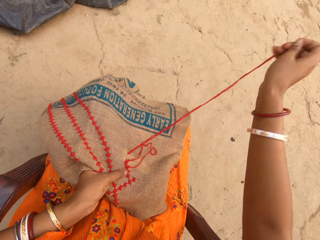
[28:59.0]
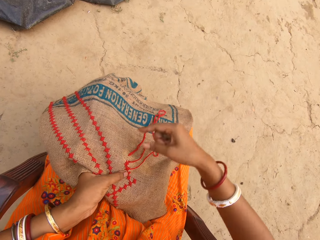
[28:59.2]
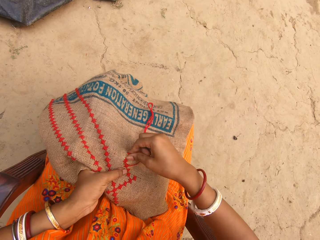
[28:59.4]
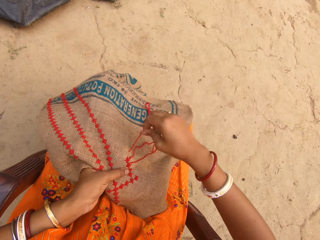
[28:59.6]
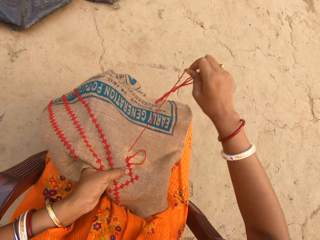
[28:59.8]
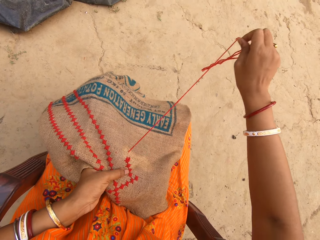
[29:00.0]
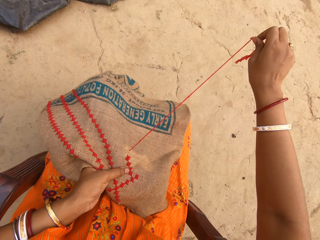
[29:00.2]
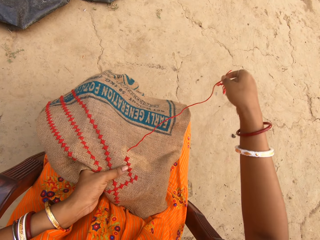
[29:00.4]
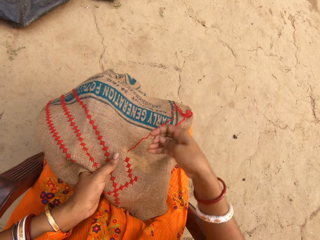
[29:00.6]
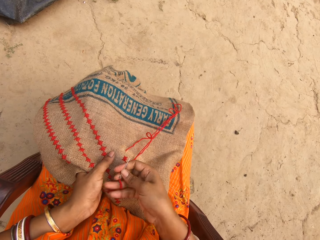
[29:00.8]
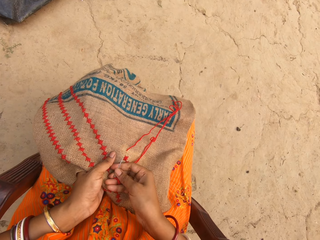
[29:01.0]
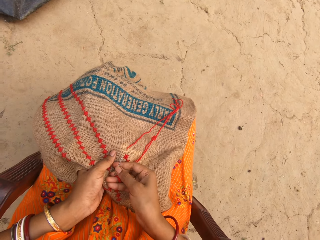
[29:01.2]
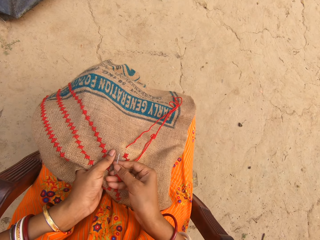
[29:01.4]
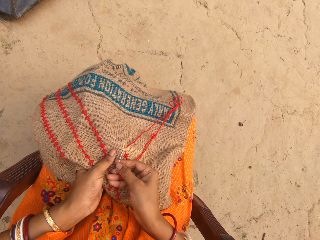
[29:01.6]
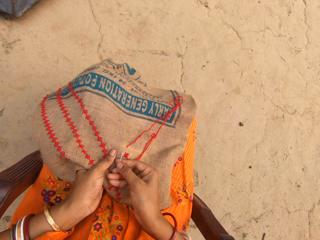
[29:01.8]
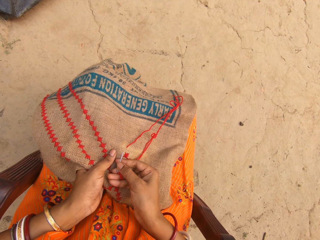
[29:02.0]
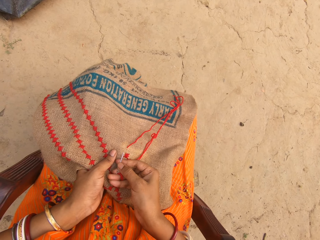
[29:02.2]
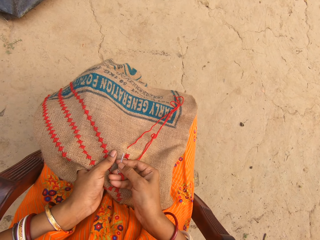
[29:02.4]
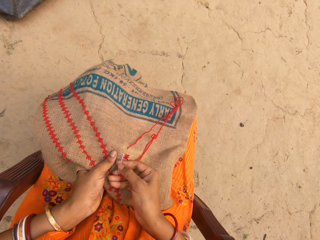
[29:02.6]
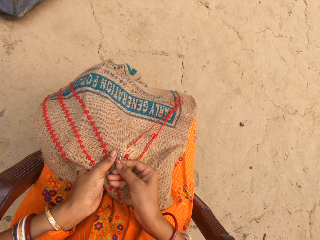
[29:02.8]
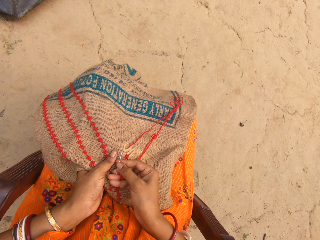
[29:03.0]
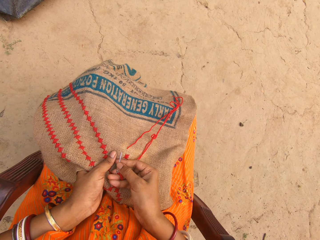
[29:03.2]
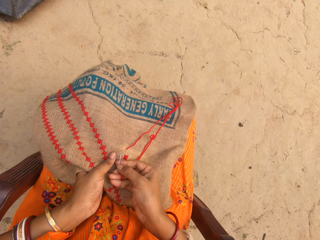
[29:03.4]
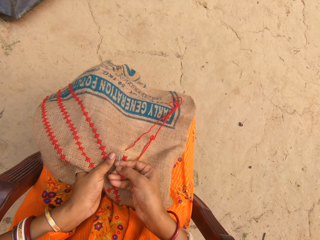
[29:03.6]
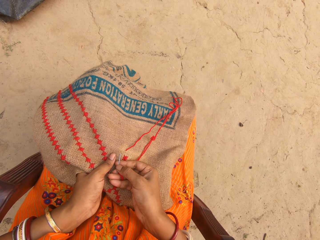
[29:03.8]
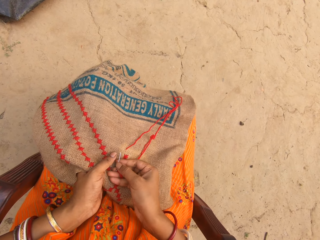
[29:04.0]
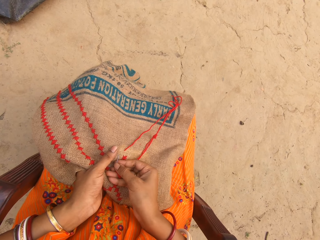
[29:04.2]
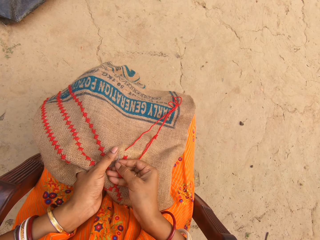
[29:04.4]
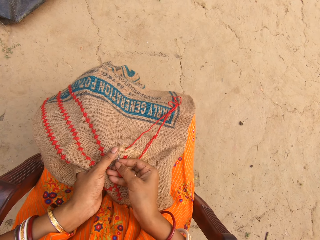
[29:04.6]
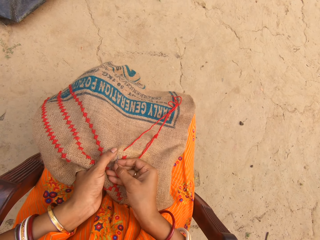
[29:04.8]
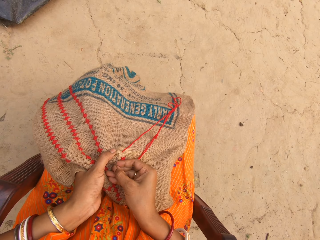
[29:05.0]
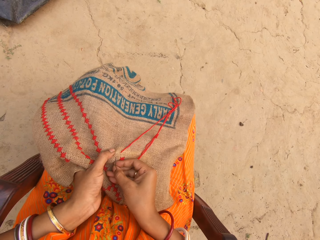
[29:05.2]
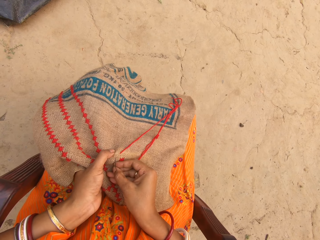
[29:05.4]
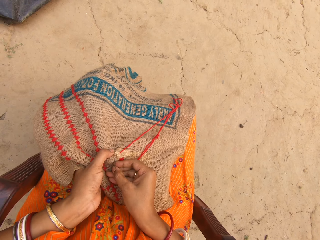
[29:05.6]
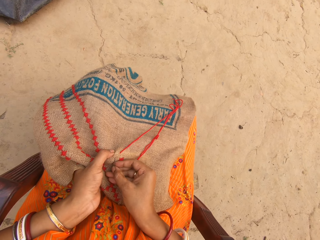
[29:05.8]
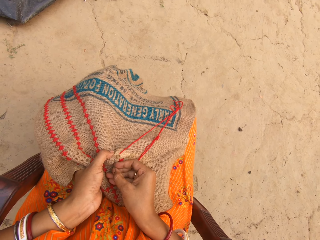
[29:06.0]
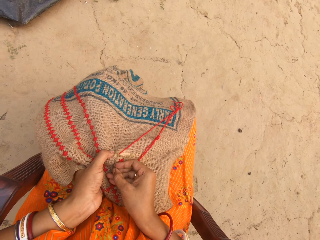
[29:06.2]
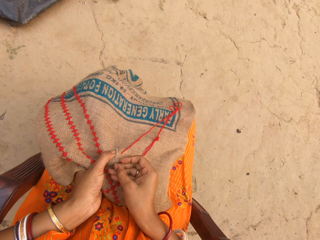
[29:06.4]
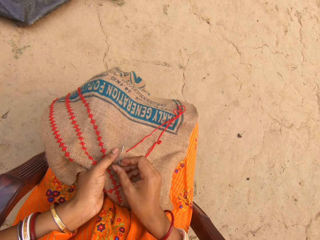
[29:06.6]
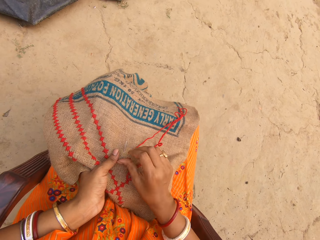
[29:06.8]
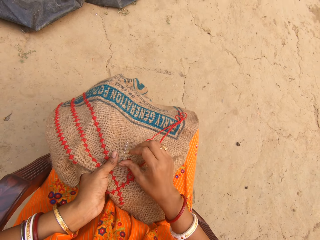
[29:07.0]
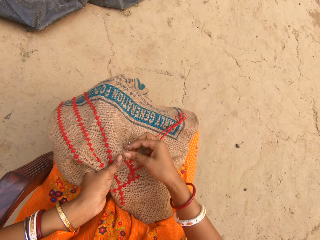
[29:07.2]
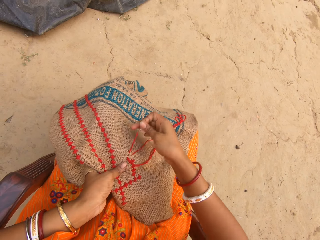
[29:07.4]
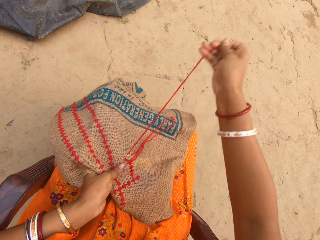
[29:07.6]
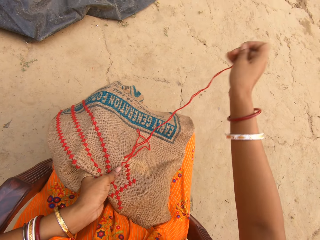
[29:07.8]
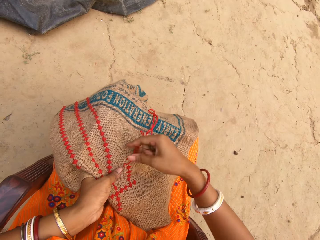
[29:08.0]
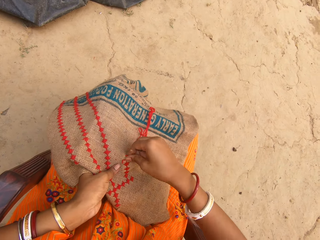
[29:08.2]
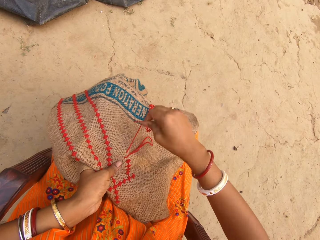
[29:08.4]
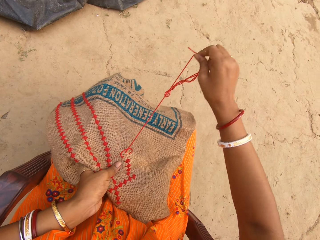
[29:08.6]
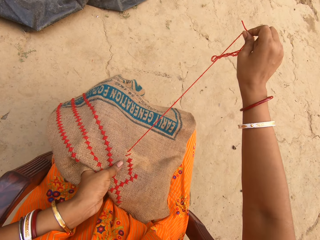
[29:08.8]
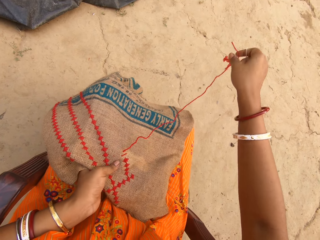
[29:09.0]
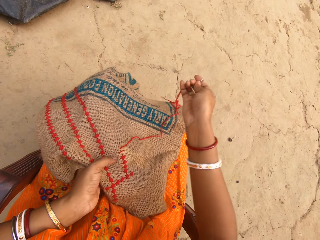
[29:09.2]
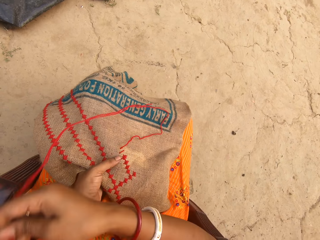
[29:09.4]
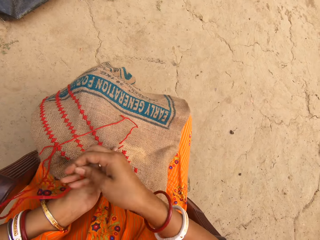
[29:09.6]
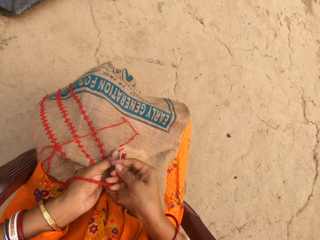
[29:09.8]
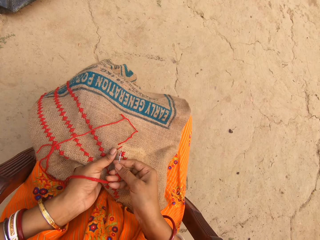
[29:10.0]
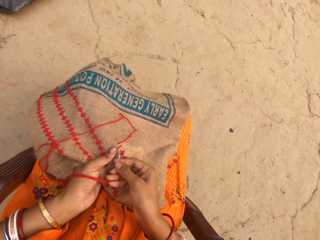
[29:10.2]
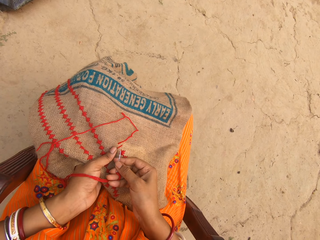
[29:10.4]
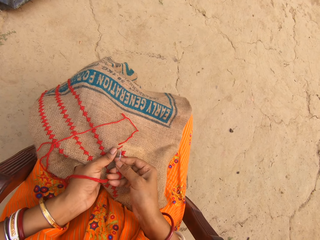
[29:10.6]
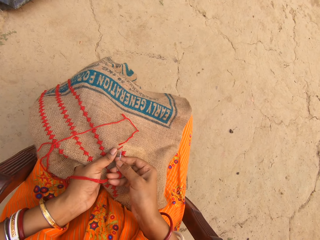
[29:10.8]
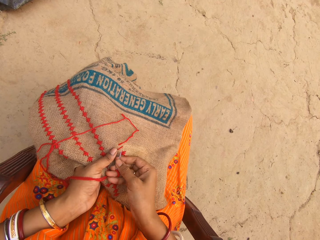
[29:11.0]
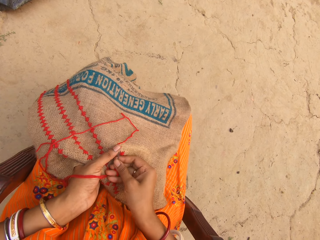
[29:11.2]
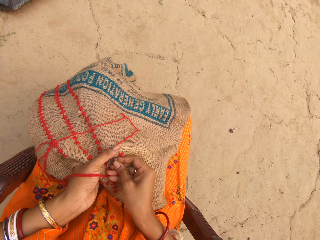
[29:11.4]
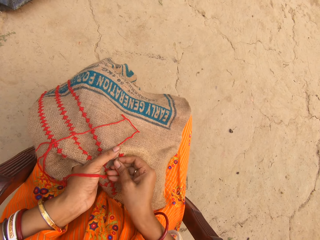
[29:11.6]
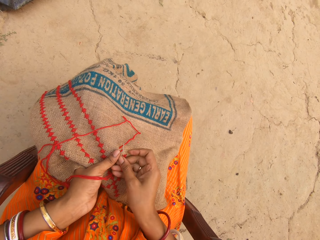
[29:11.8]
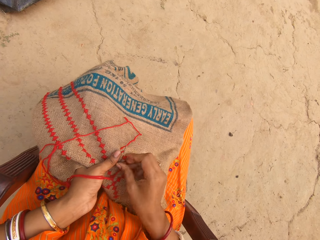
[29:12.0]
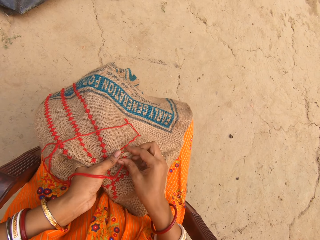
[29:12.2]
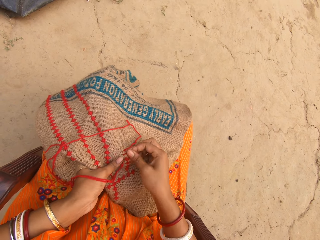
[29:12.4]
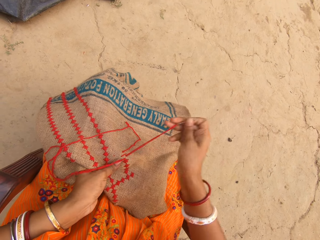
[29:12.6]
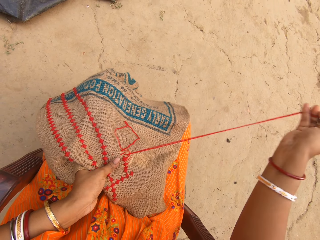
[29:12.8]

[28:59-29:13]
The camera wearer pulls the thread from the cloth with her right hand. She sews the cloth in her left hand with the needle and thread in her right hand. She pulls the thread from the cloth with her right hand. She sews the cloth in her left hand with the needle and thread in her right hand.

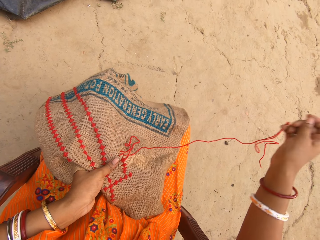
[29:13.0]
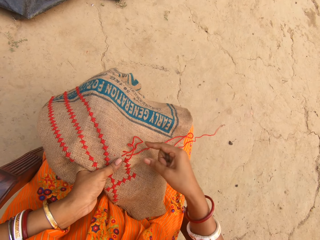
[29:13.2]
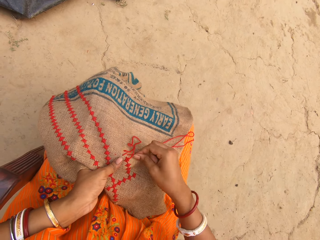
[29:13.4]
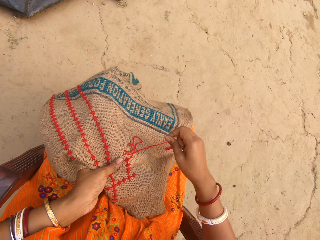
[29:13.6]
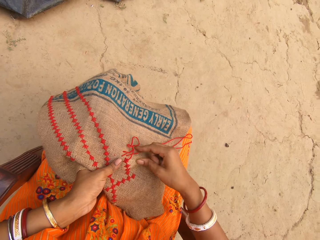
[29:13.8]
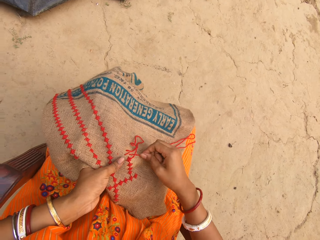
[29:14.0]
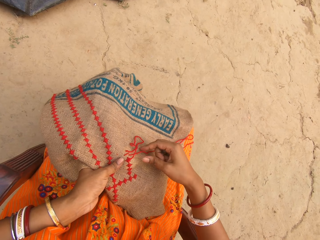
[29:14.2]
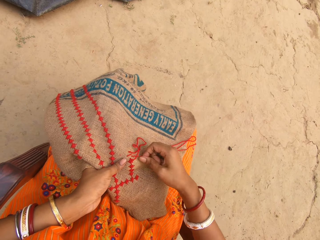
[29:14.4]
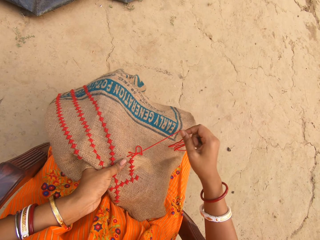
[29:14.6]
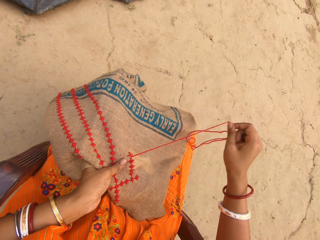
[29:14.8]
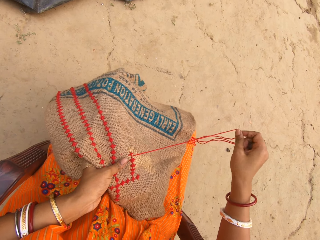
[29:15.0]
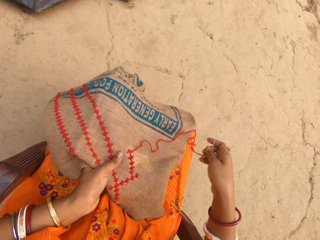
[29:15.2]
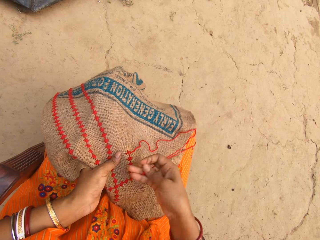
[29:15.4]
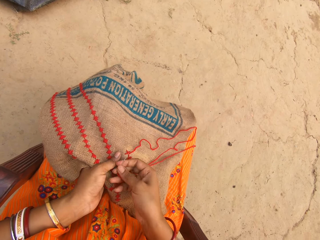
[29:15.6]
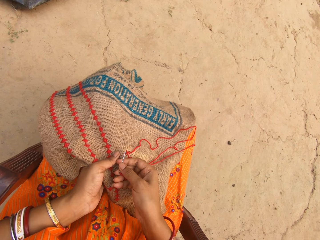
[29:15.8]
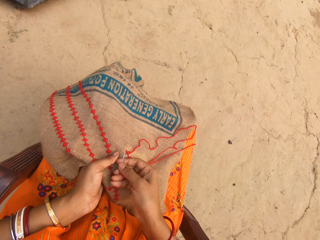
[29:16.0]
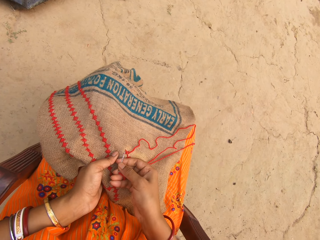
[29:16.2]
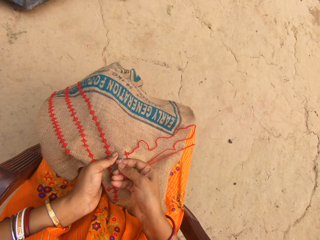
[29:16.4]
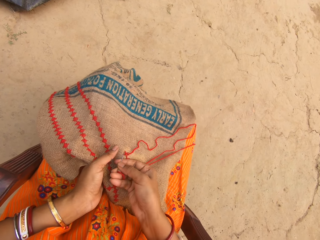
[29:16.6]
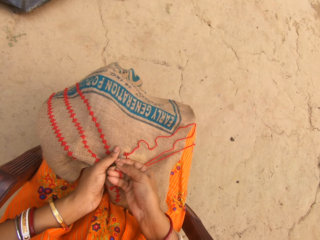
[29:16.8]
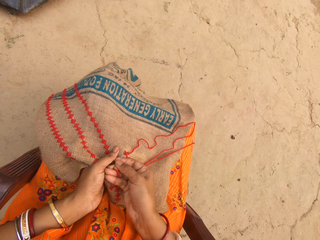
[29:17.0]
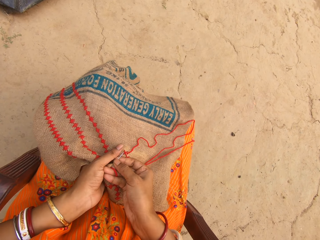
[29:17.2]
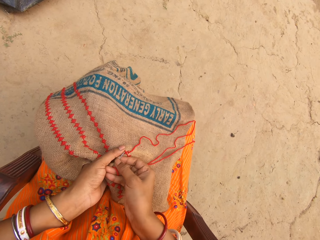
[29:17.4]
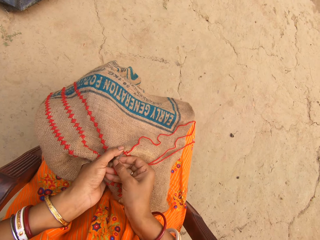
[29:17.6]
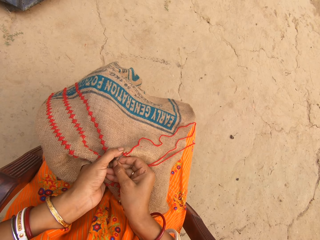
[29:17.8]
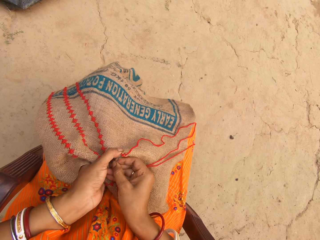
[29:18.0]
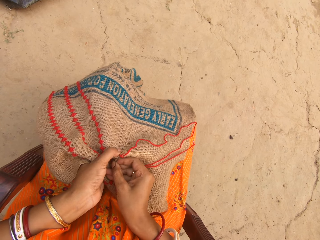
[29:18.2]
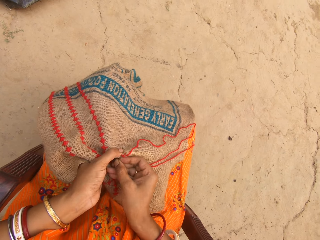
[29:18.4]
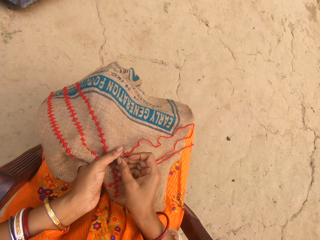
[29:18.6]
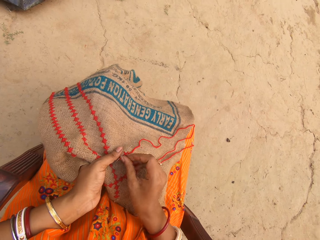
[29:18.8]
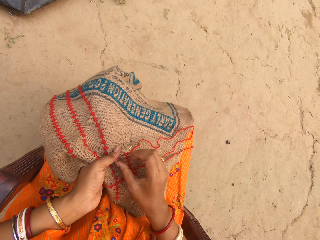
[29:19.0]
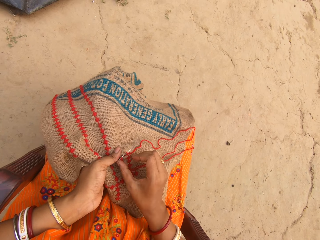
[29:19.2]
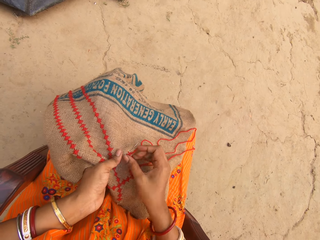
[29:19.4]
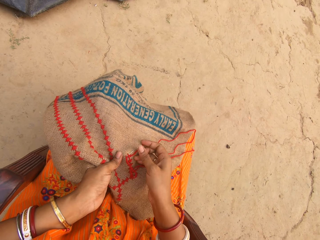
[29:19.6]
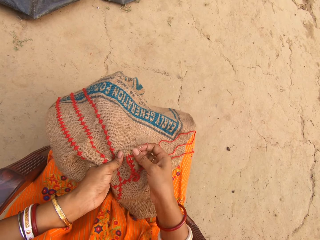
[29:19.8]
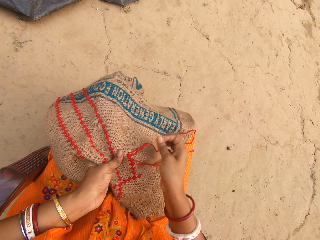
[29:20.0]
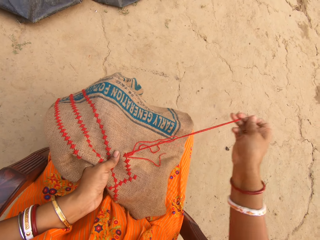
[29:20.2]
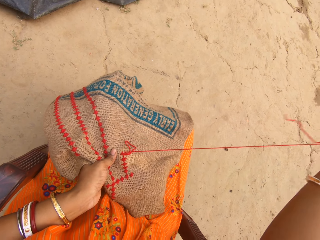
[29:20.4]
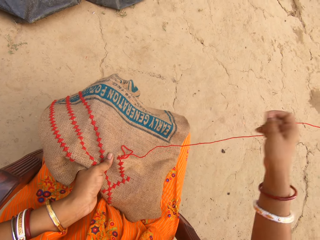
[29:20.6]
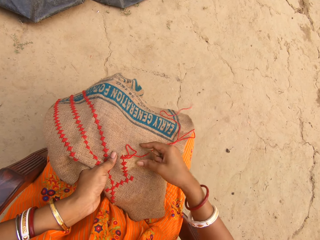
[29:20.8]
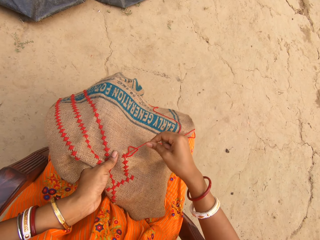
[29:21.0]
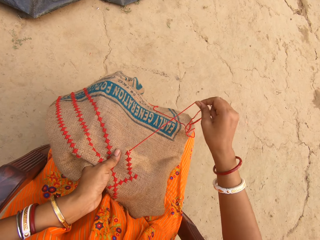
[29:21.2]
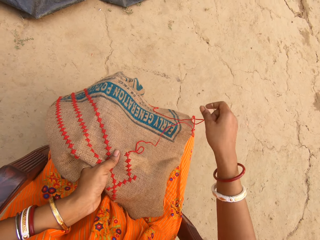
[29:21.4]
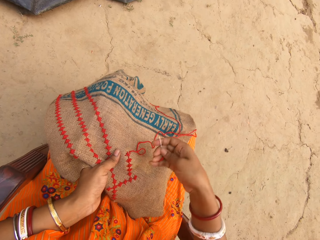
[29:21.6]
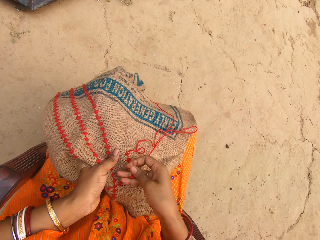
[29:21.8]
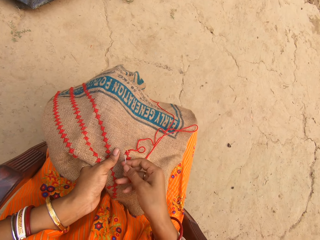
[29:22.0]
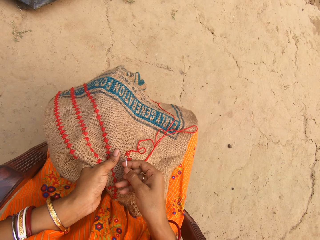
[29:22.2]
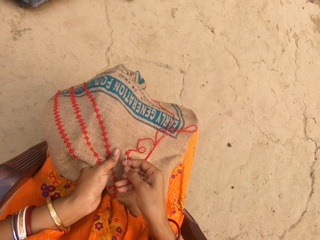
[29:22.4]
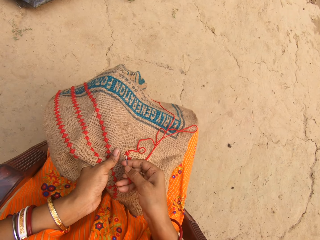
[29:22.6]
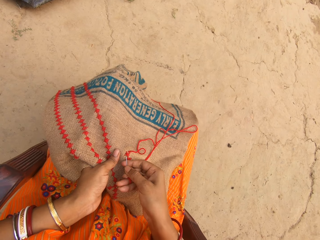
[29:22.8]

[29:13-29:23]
The camera wearer pulls the thread from the cloth with her right hand. She sews the cloth in her left hand with the needle and thread in her right hand. She pulls the thread from the cloth with her right hand.
